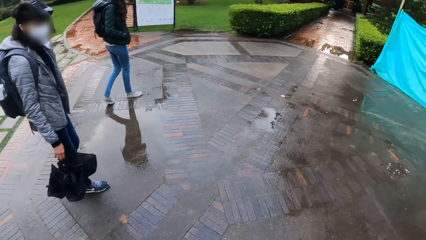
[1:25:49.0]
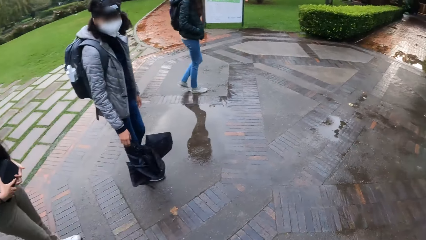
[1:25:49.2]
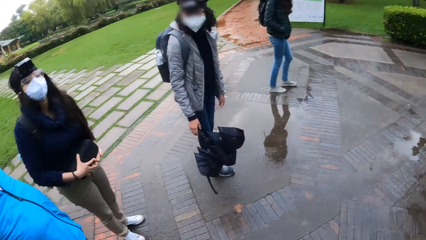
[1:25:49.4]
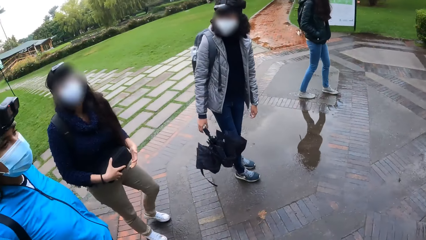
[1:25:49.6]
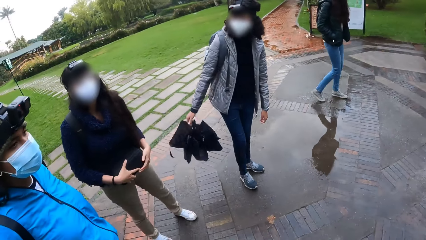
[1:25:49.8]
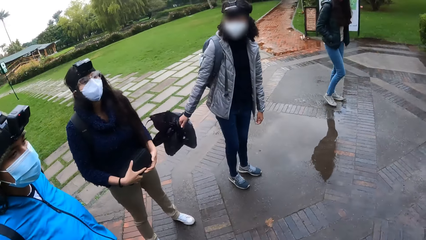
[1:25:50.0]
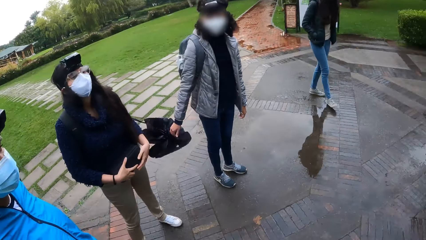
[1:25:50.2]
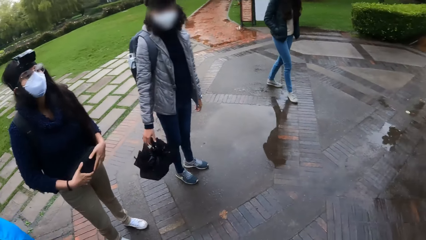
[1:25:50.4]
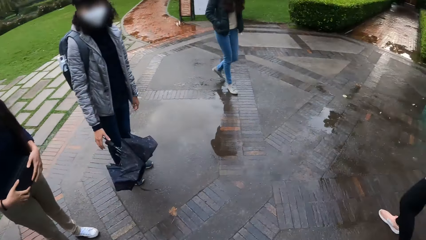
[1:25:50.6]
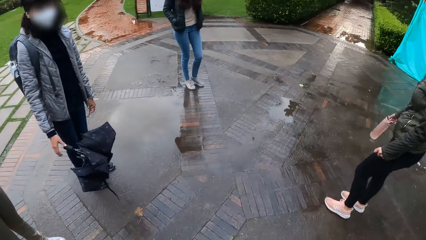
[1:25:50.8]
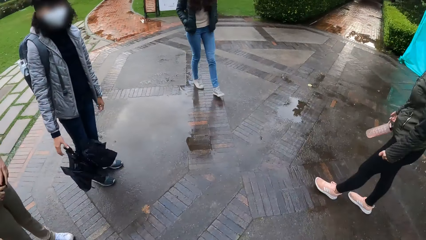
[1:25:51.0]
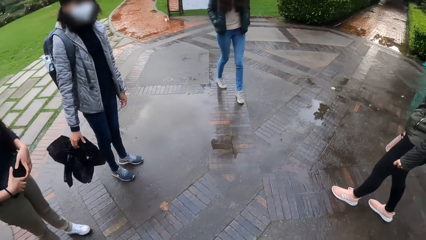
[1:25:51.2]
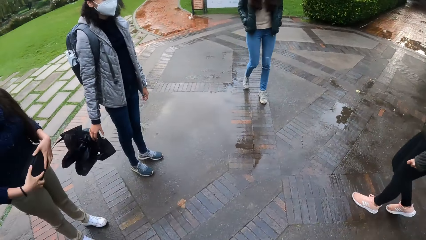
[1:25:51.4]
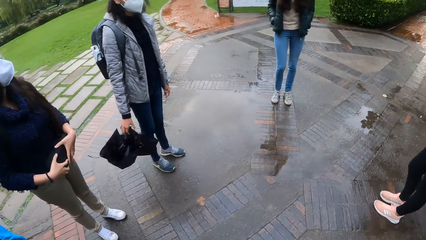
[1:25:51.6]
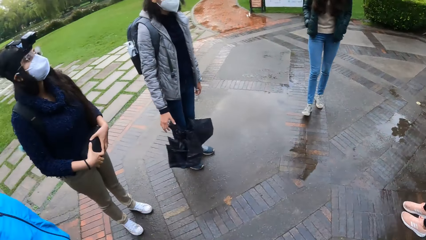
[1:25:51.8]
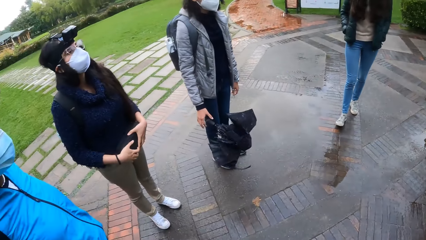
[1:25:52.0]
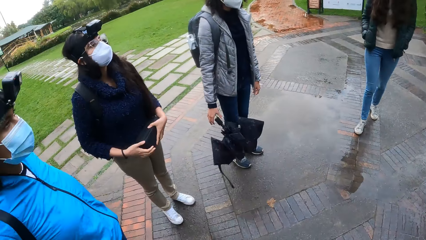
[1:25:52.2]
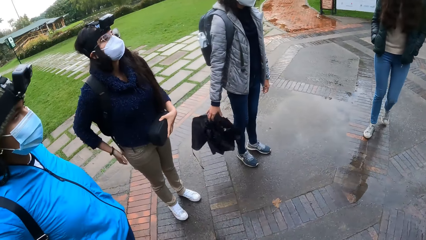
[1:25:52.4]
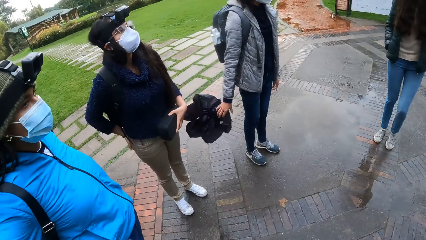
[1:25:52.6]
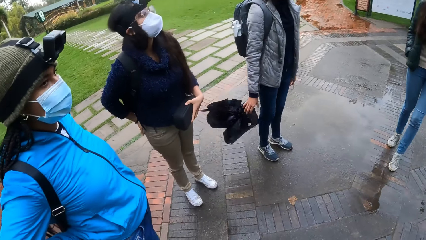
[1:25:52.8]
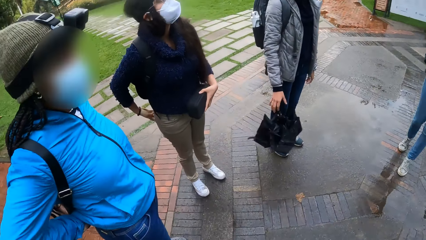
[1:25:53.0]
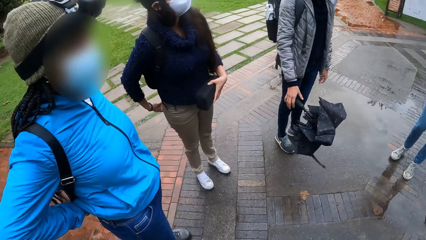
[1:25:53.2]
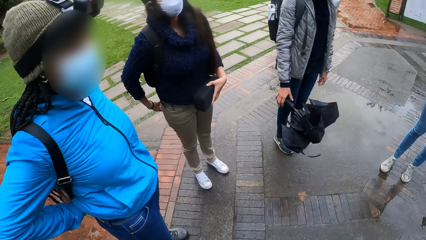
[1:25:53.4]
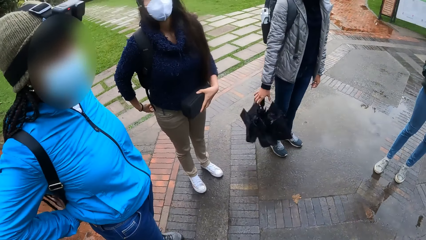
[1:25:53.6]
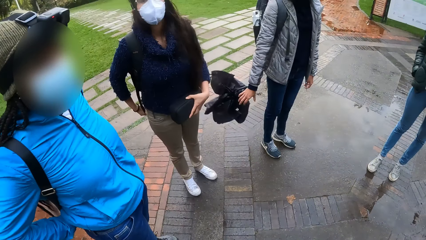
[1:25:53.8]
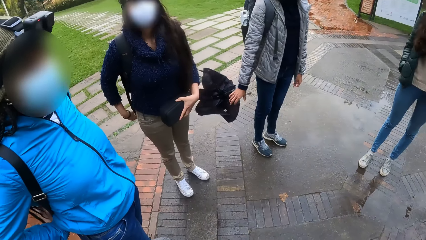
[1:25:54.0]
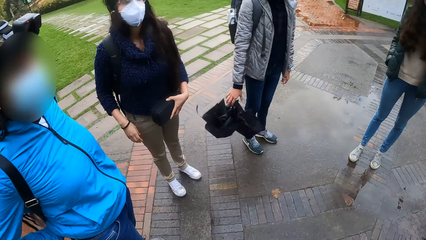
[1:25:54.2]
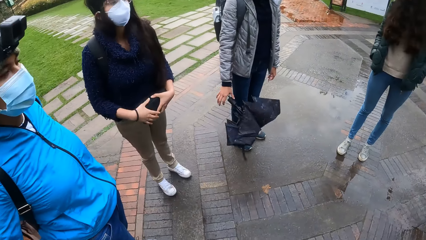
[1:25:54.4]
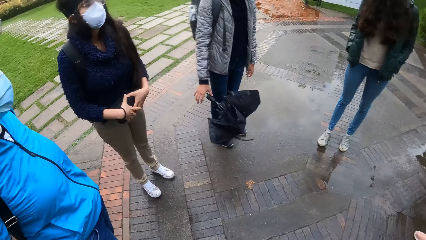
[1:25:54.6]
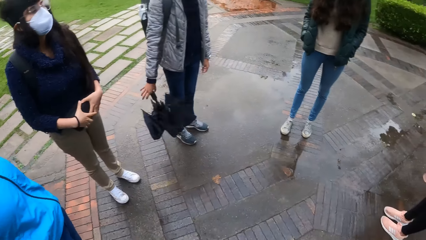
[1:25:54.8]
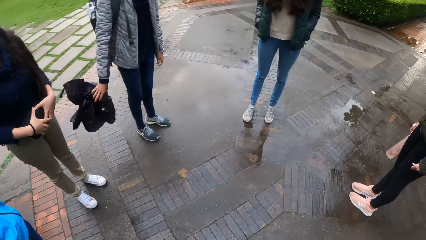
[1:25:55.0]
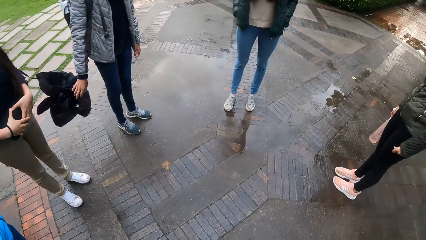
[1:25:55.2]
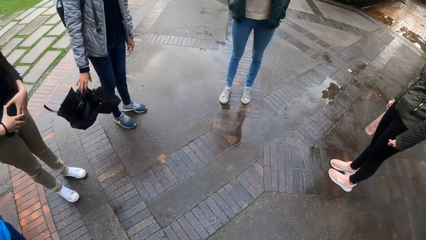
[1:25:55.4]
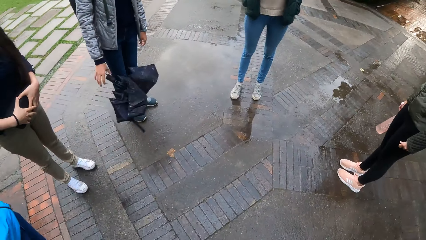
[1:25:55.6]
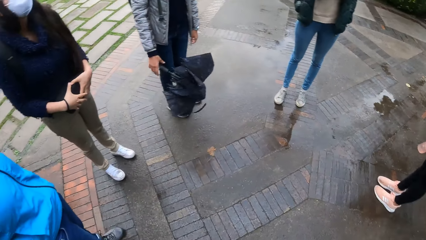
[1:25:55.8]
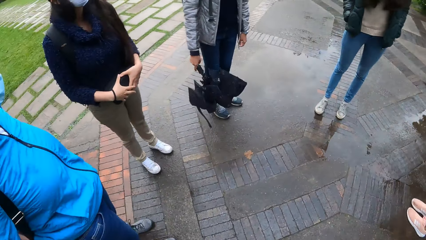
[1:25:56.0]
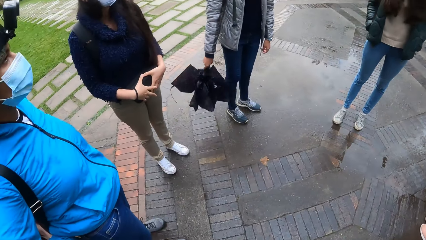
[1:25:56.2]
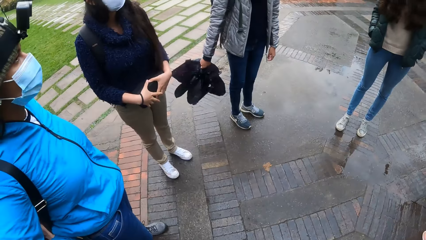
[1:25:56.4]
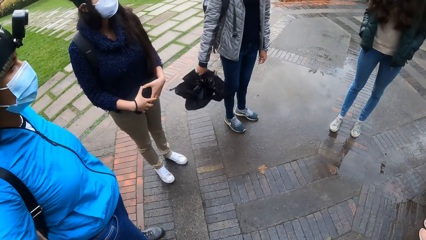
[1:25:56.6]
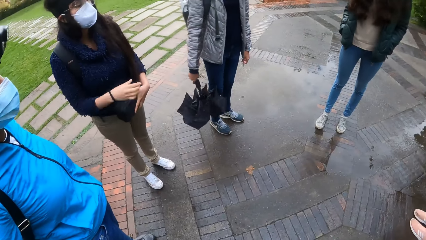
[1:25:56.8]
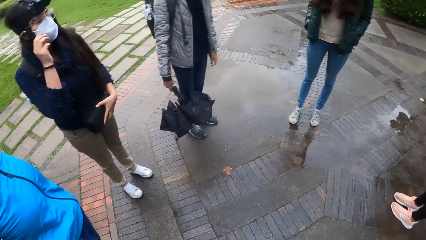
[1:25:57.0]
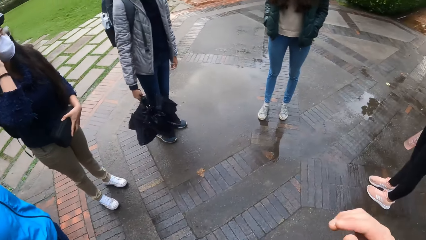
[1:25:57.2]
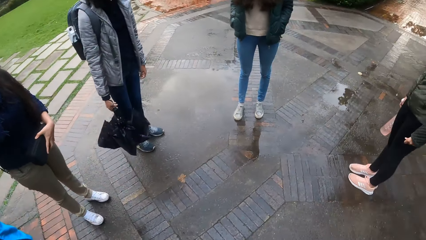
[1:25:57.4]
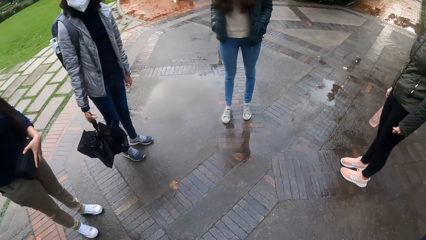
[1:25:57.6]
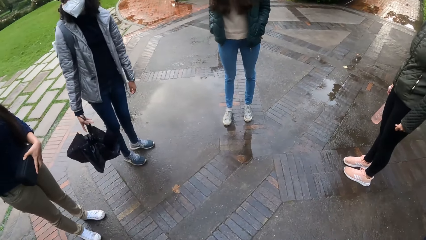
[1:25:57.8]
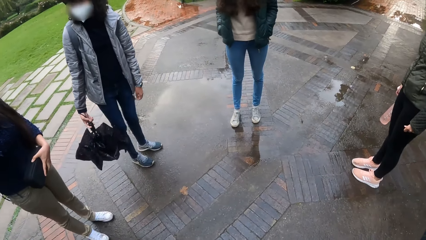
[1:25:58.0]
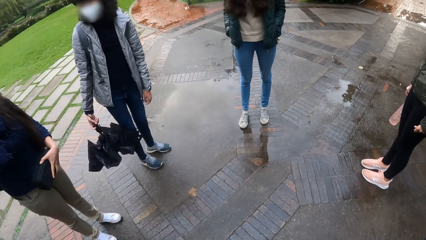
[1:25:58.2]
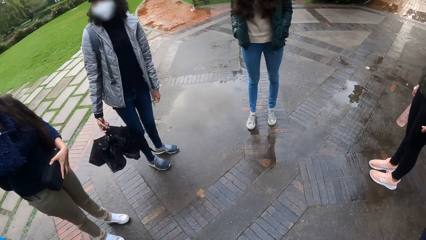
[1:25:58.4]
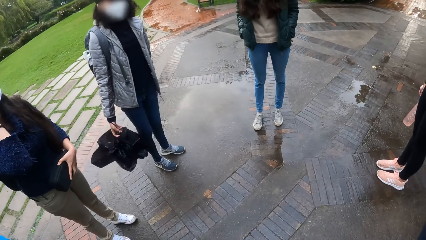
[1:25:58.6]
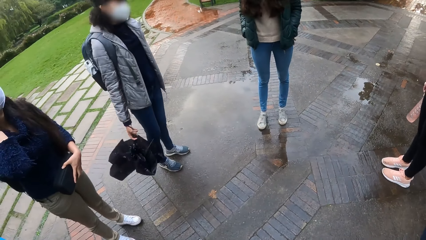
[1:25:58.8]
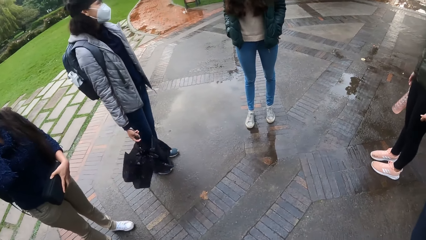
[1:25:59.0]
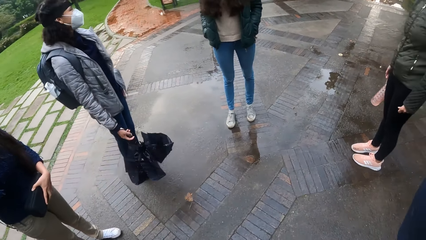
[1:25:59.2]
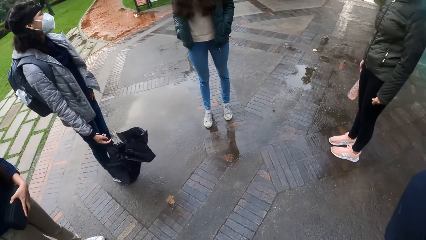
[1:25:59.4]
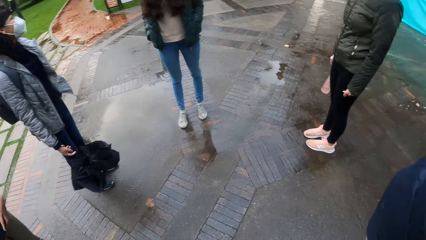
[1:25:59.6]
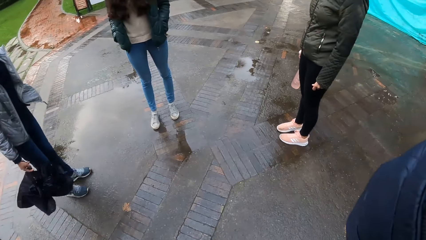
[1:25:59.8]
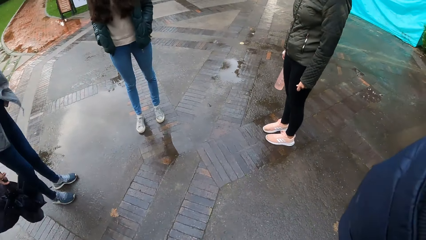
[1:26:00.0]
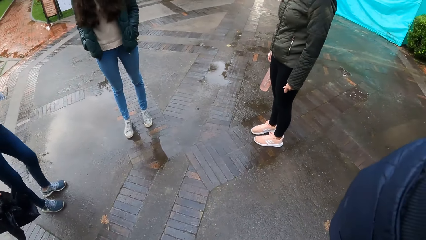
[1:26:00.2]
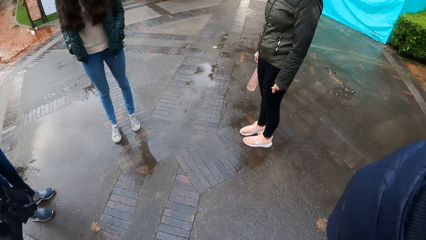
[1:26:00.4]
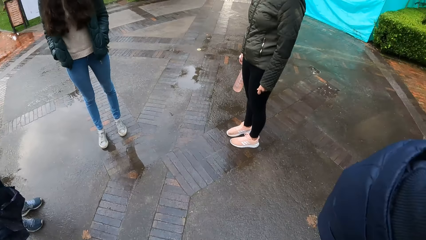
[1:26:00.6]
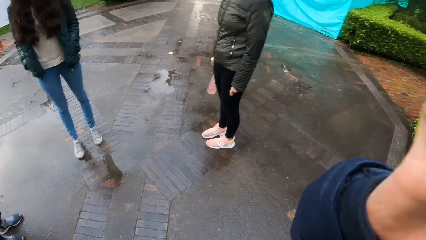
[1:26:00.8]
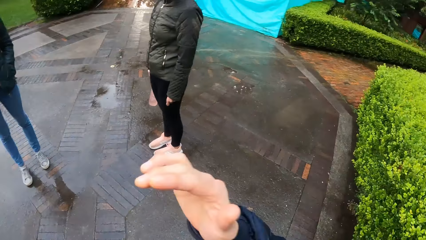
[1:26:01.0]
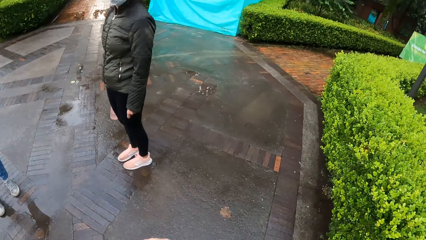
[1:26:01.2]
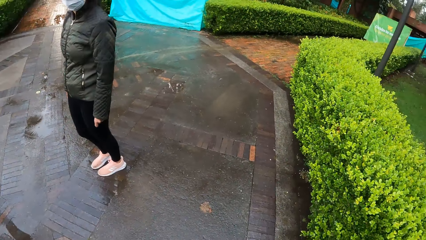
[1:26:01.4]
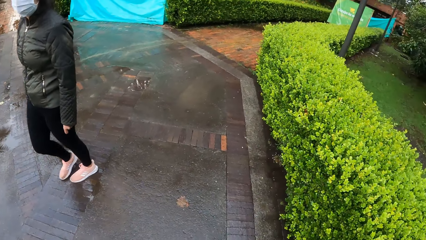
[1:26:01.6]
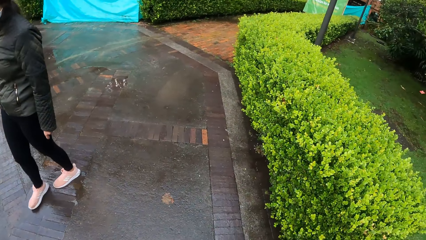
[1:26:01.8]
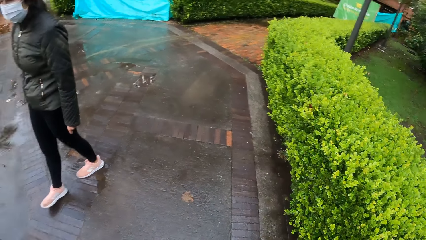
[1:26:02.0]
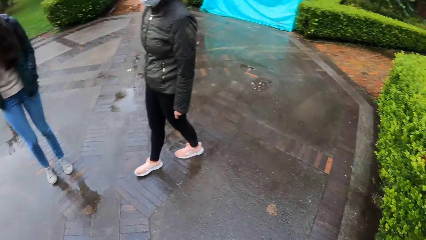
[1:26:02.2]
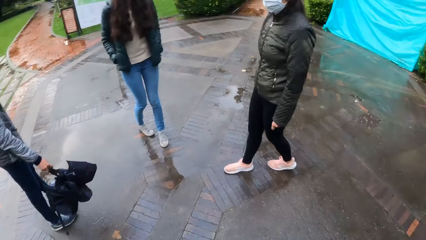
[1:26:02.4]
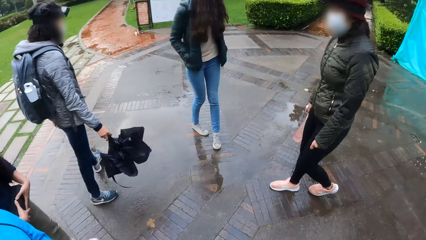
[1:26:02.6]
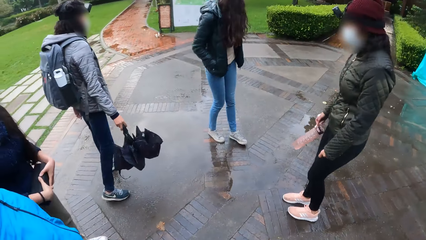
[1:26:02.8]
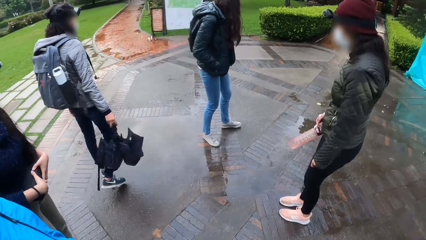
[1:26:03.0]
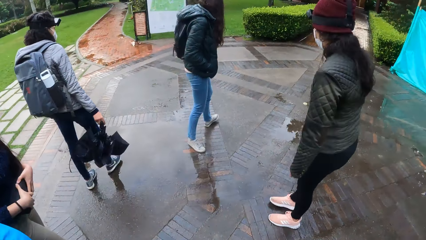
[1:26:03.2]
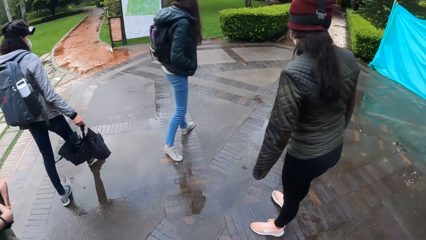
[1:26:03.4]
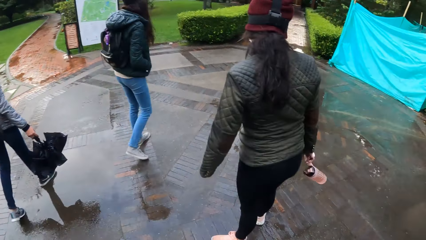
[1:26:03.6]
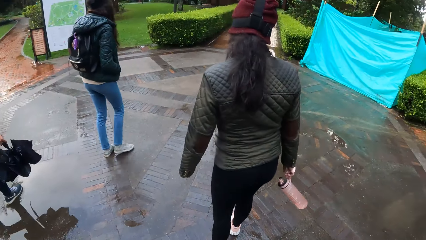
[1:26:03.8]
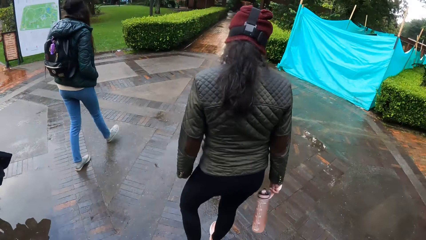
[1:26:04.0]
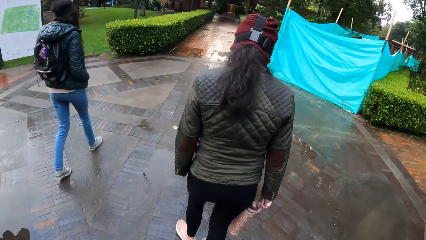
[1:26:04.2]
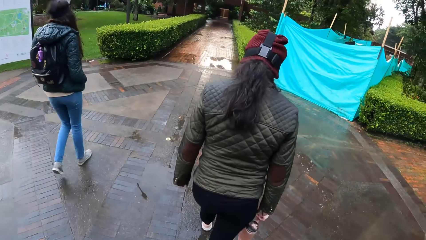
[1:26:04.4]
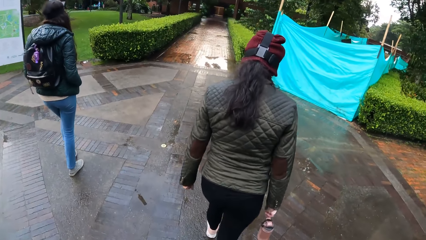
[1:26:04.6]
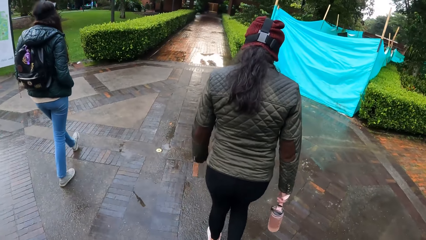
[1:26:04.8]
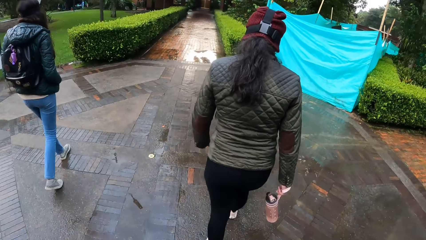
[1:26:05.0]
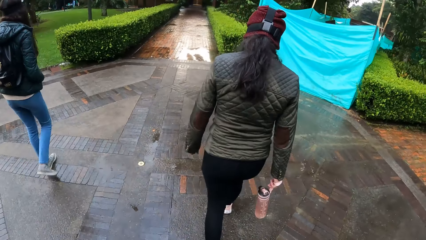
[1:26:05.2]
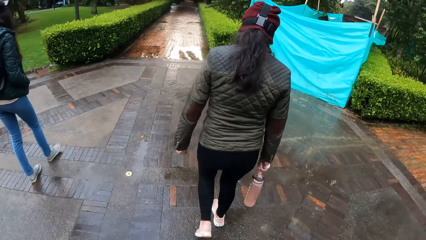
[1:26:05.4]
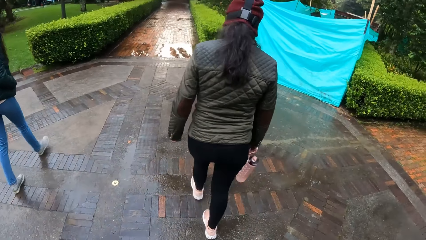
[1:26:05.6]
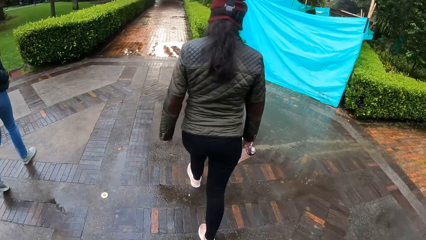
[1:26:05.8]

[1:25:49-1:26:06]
The camera wearer interacts with the group of people. They stand on the highway. The woman adjusts the eyeglass on her face with her right hand. The camera wearer puts a hand down.
